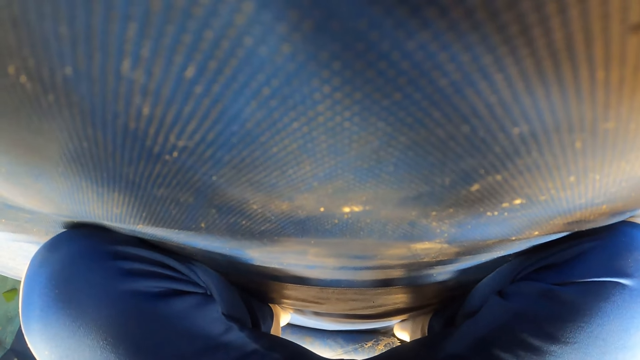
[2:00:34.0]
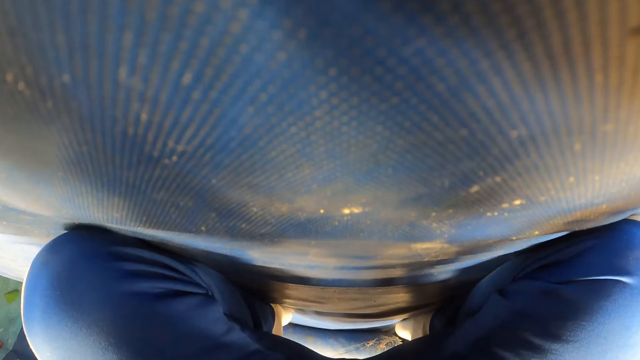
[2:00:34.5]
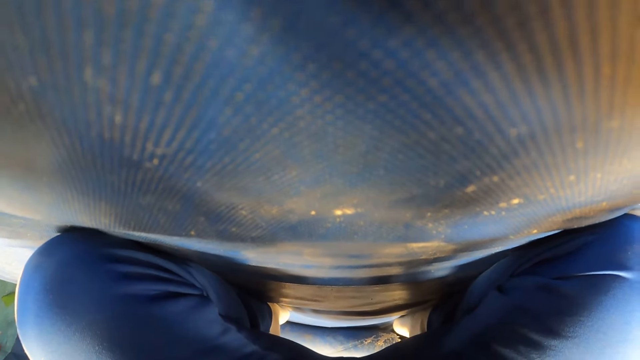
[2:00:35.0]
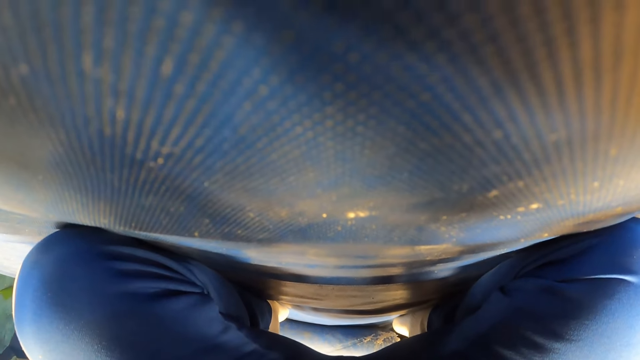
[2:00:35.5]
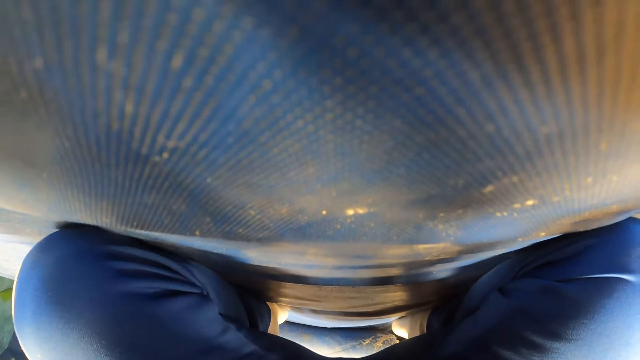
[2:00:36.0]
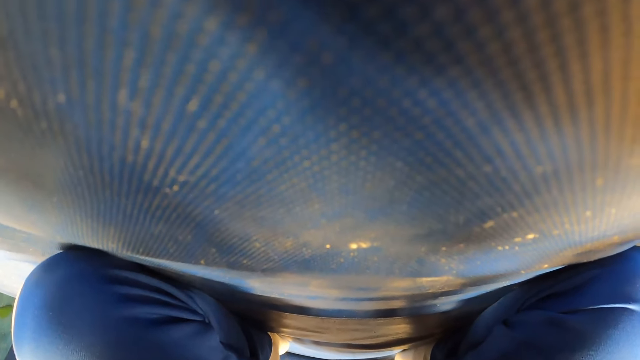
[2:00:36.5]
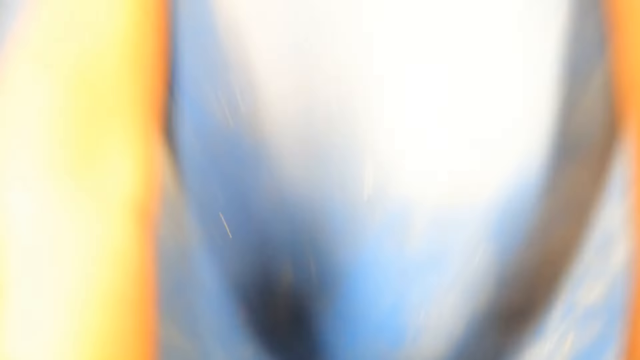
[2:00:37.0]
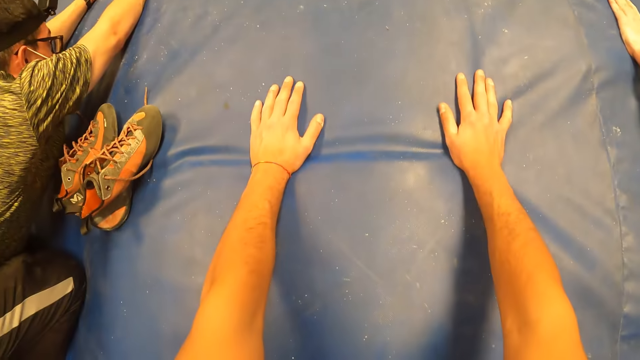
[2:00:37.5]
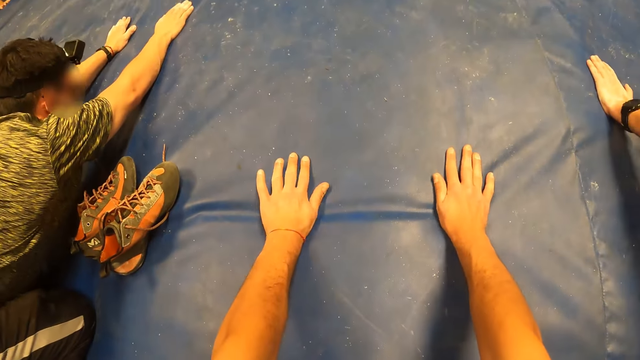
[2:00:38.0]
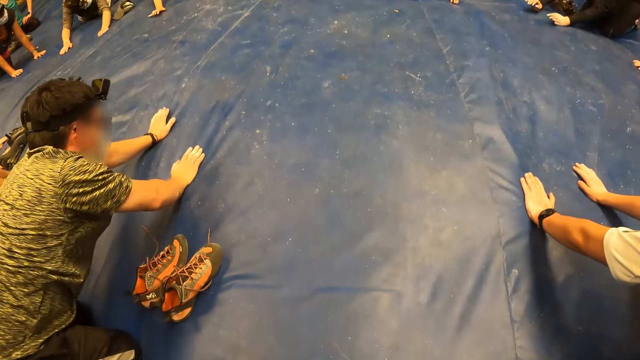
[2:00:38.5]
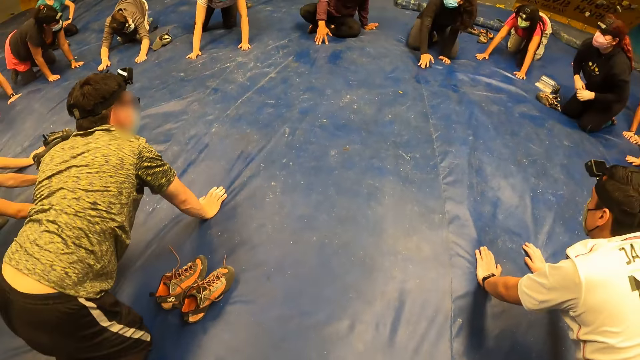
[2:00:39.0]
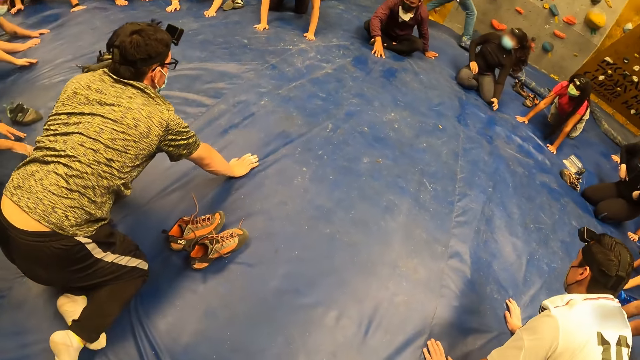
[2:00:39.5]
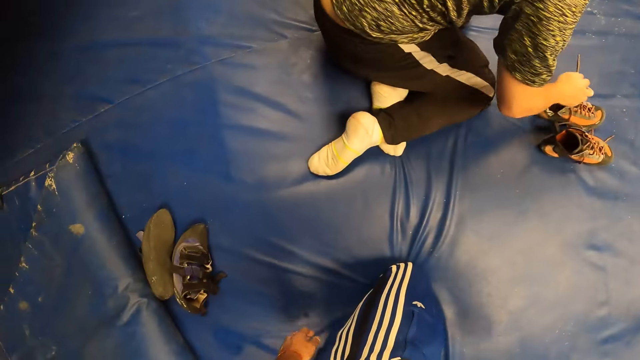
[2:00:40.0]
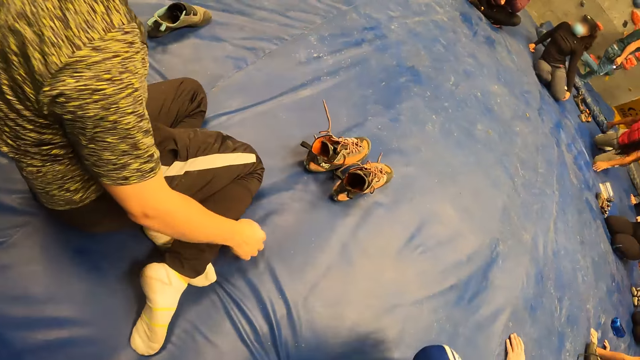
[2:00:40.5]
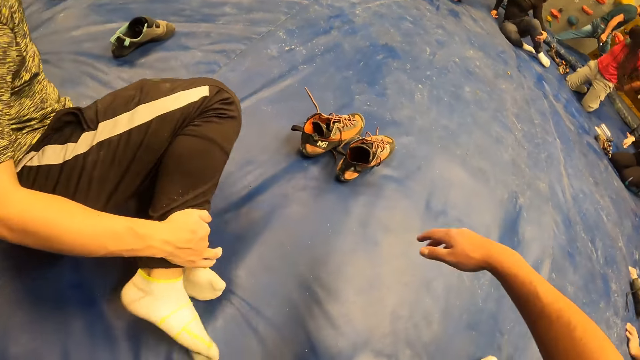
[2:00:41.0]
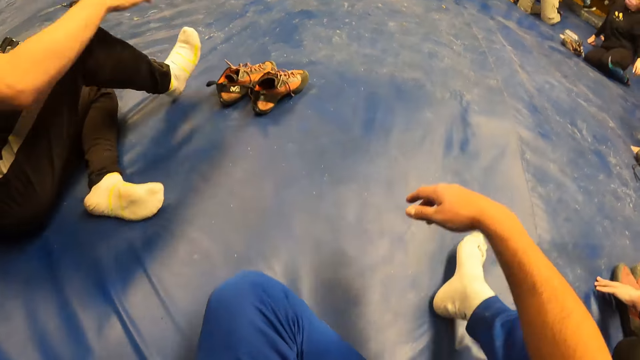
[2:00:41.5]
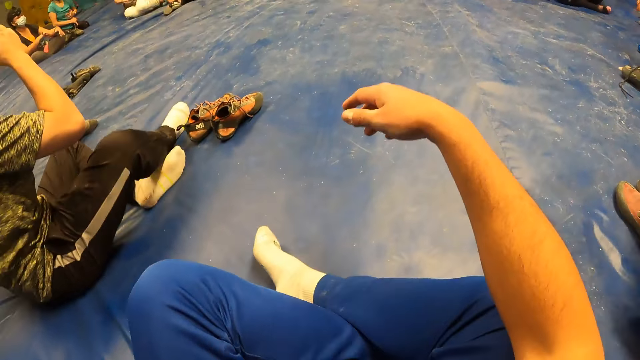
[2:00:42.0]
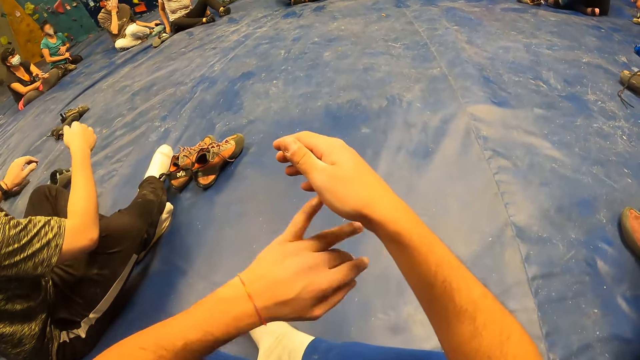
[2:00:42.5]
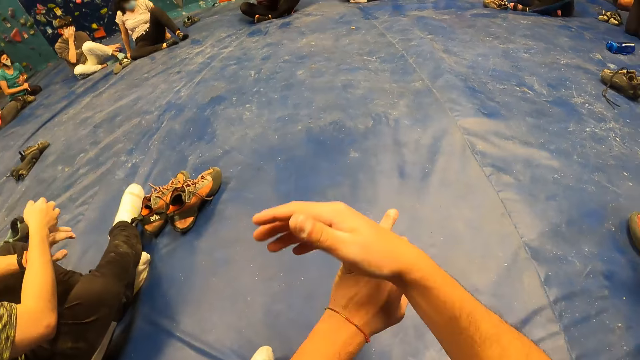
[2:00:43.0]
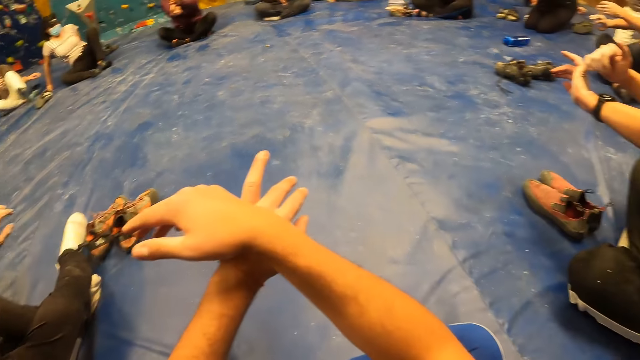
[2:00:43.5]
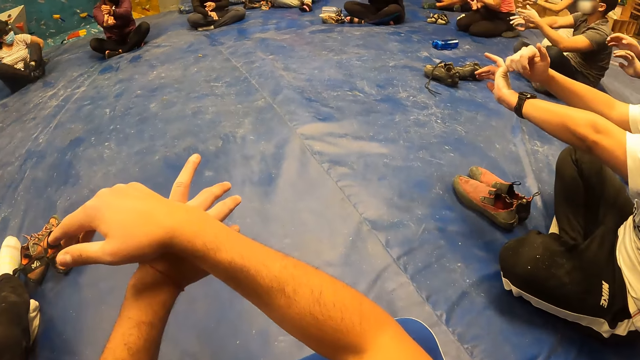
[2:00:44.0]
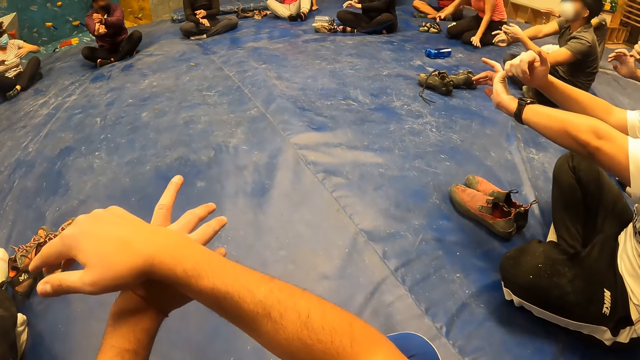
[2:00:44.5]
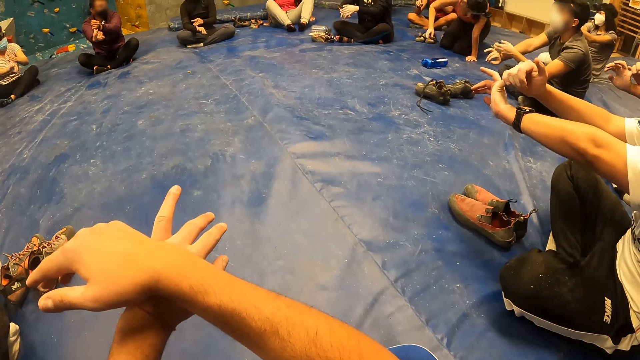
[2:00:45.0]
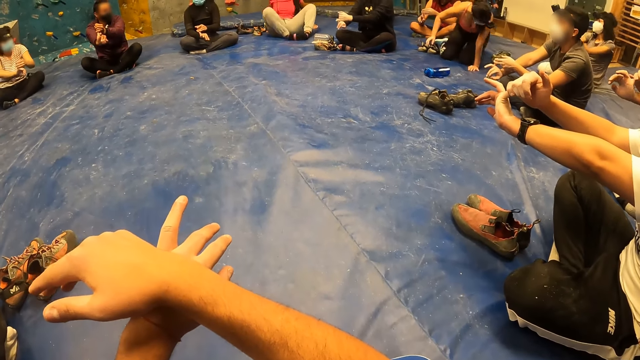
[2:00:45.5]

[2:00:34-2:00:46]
A person does the exercise. The camera wearer does the exercise.

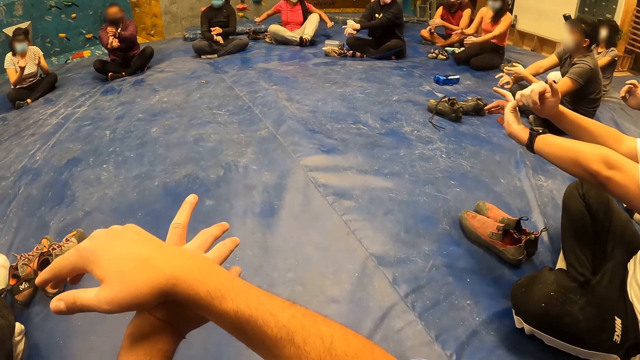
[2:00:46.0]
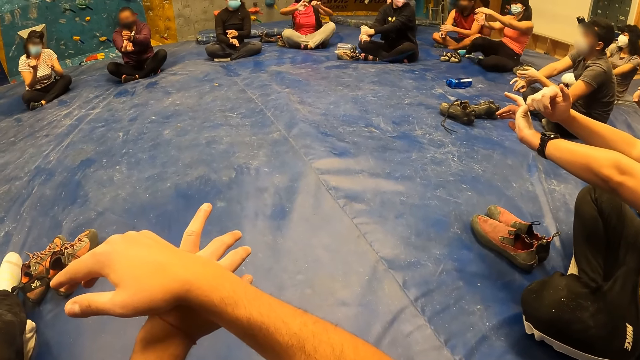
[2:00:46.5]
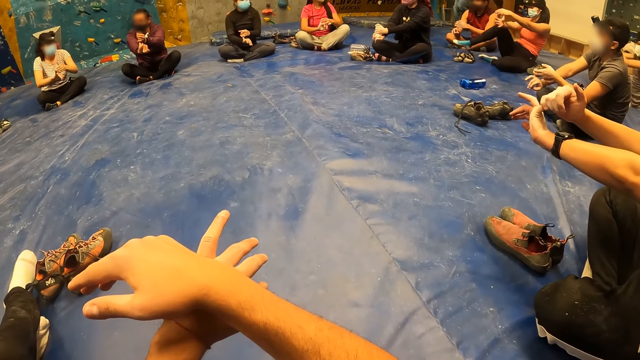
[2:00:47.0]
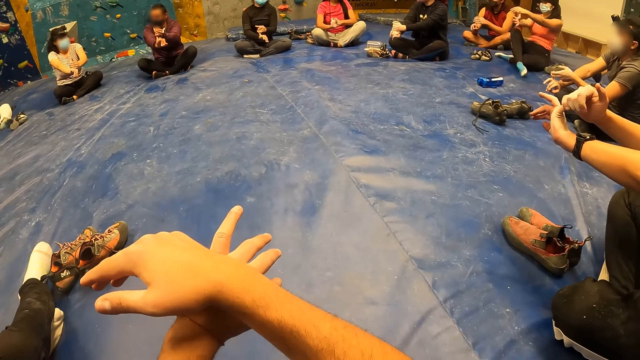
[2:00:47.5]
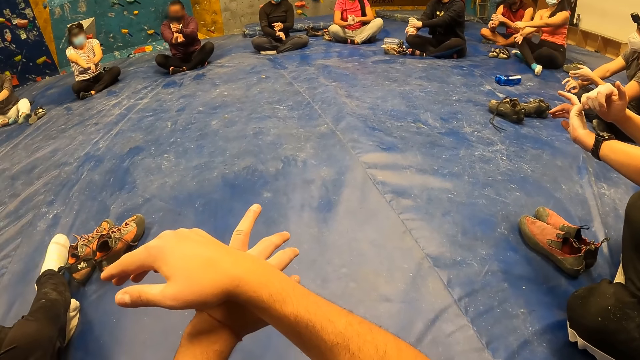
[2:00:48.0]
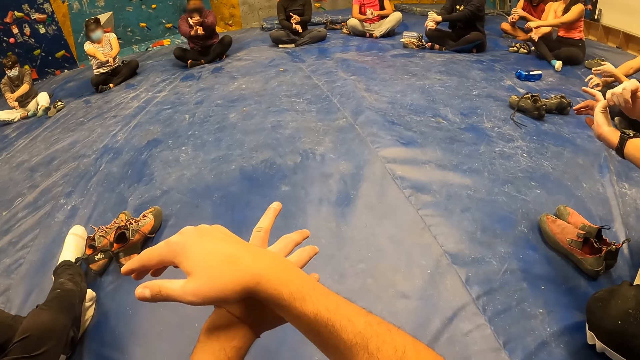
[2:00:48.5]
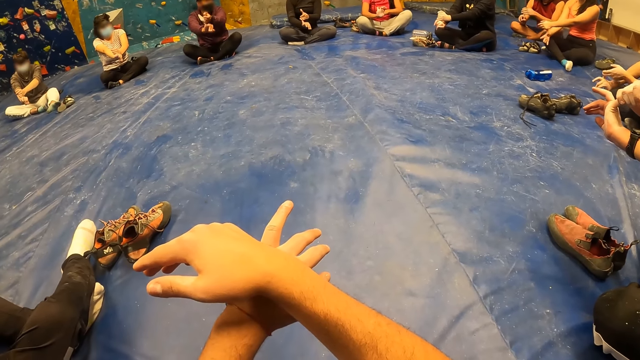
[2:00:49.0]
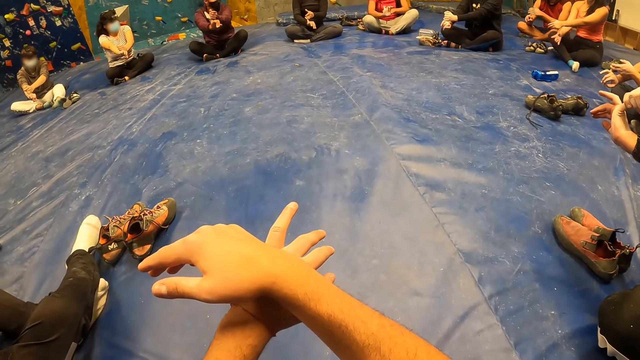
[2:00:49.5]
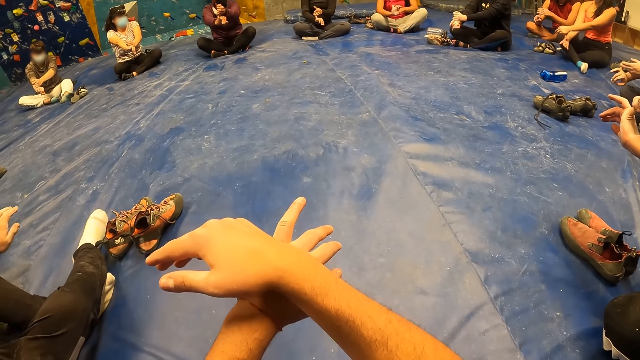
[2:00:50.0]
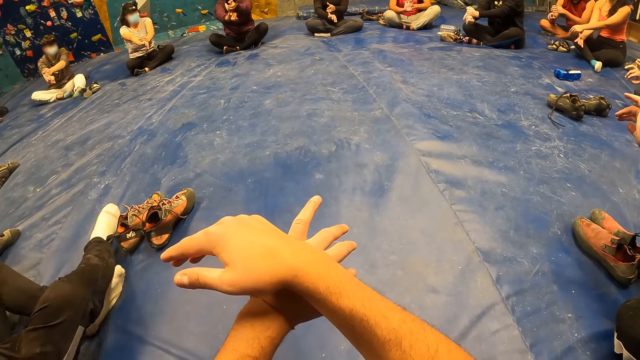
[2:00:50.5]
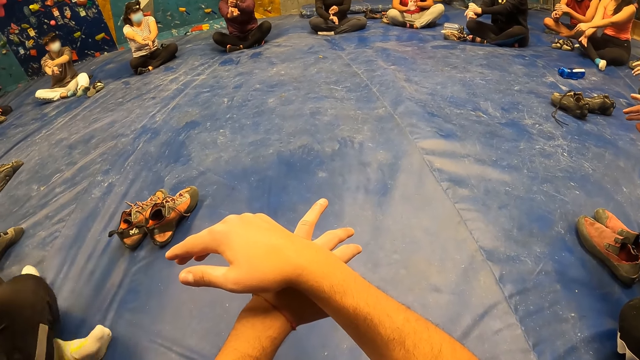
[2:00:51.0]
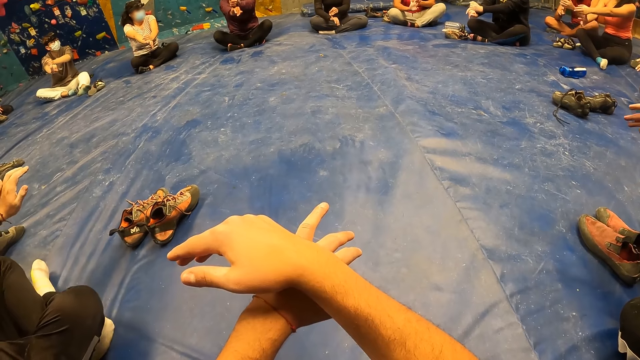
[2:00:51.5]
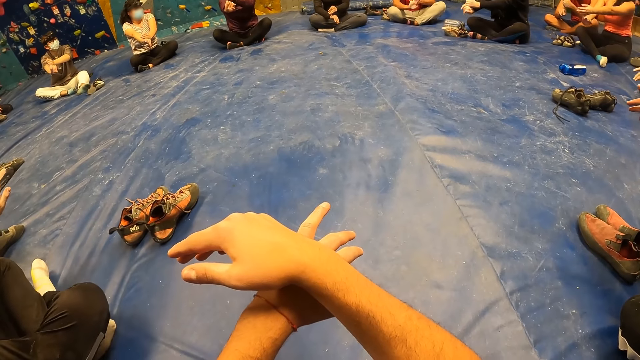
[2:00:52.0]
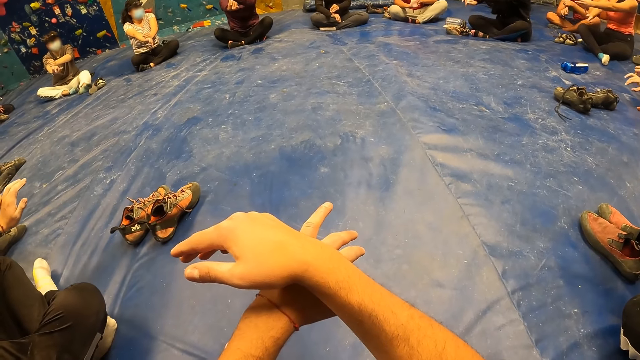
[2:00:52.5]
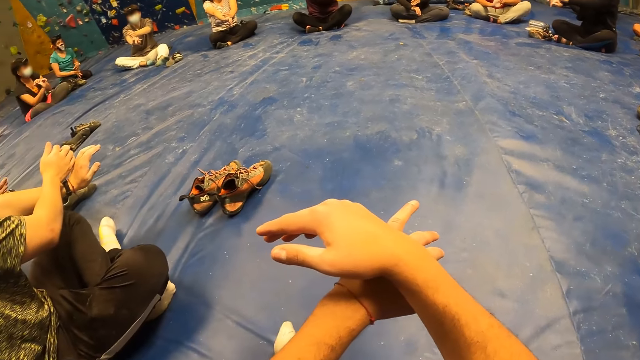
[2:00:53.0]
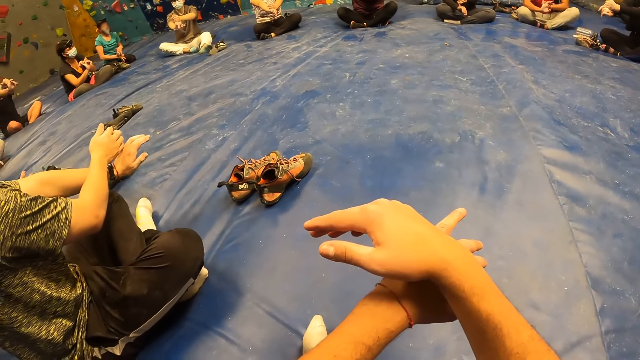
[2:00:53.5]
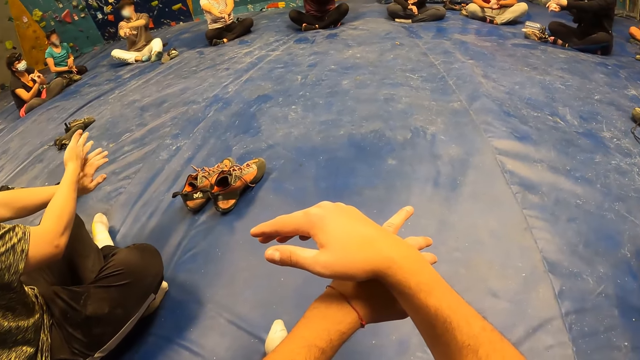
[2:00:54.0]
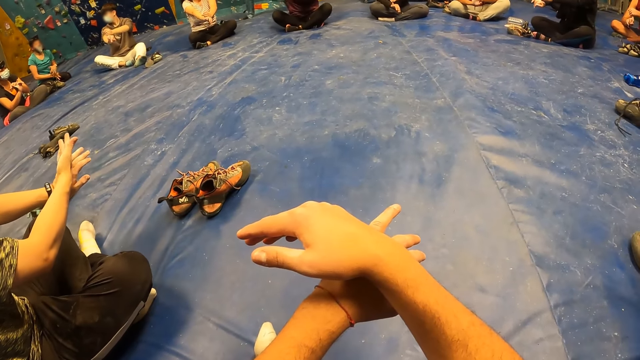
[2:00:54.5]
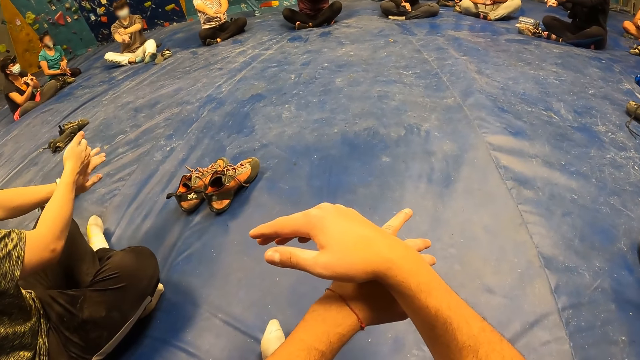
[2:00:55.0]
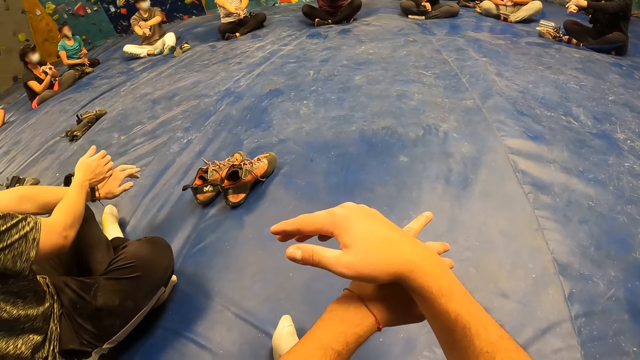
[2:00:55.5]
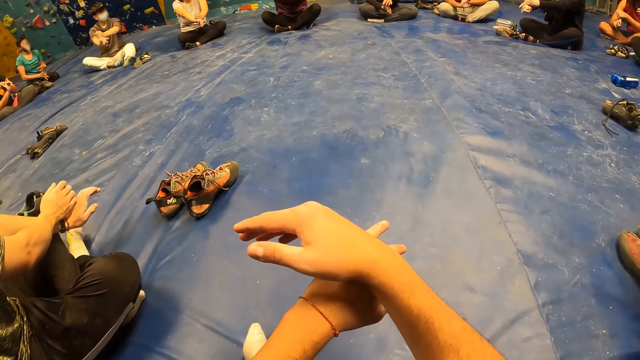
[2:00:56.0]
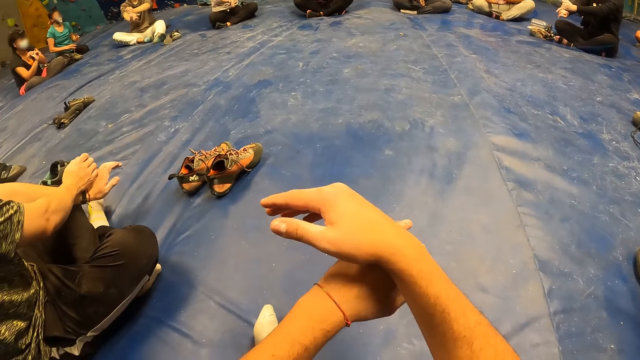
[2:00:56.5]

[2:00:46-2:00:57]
A person does the exercise. Another person does the exercise. Another person does the exercise. Another person does the exercise.
